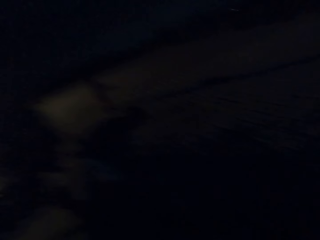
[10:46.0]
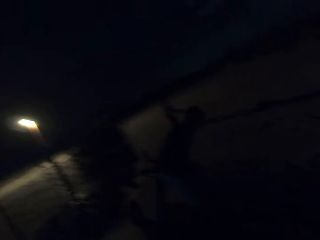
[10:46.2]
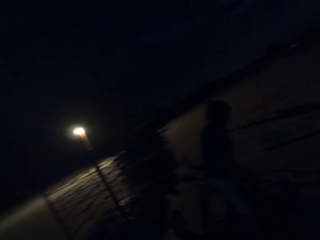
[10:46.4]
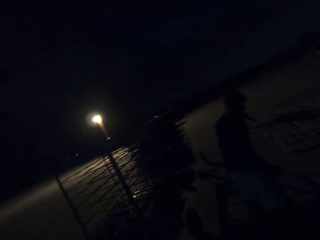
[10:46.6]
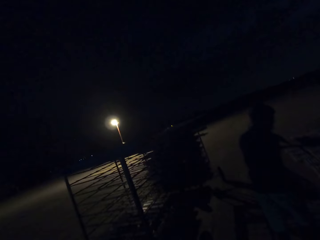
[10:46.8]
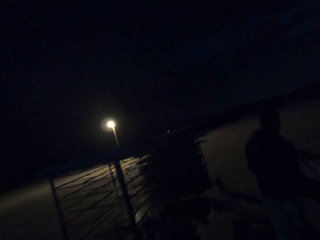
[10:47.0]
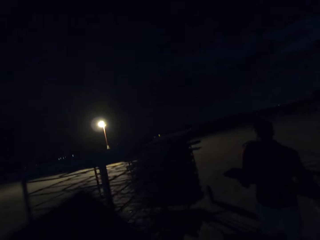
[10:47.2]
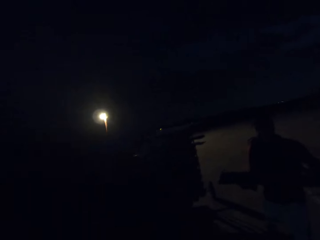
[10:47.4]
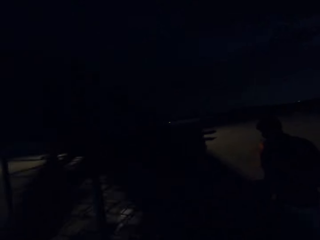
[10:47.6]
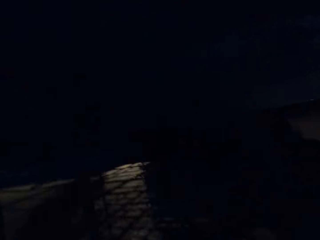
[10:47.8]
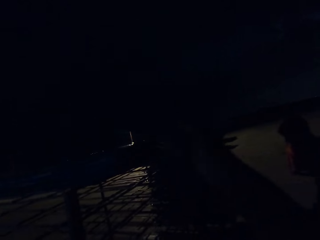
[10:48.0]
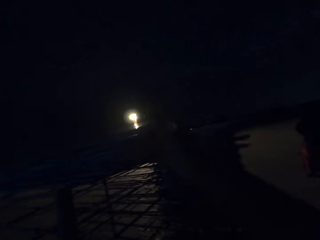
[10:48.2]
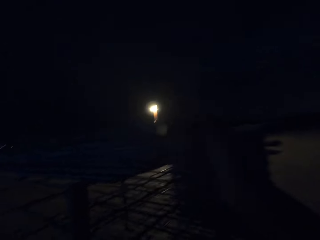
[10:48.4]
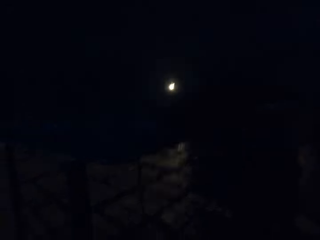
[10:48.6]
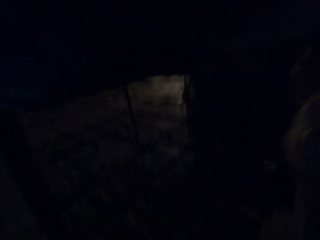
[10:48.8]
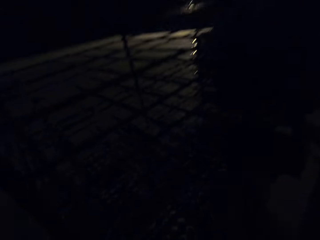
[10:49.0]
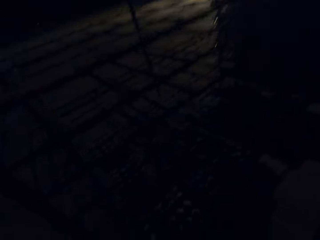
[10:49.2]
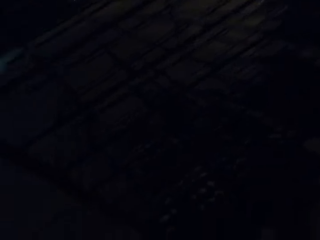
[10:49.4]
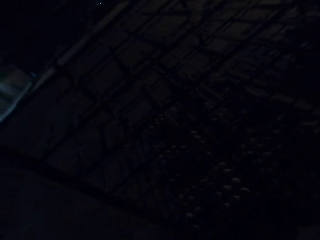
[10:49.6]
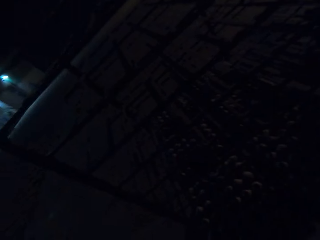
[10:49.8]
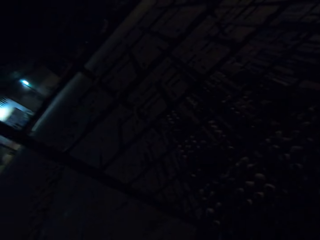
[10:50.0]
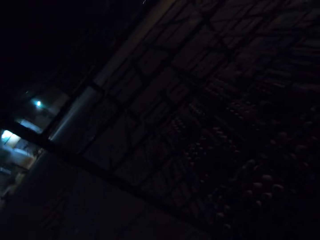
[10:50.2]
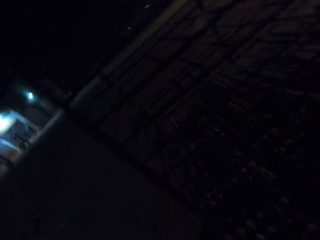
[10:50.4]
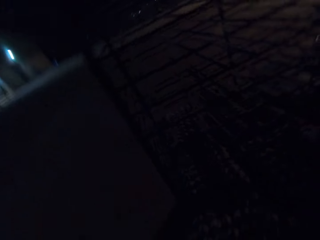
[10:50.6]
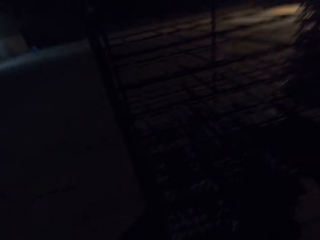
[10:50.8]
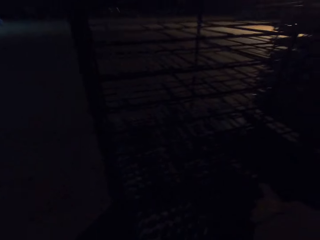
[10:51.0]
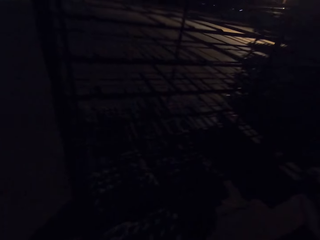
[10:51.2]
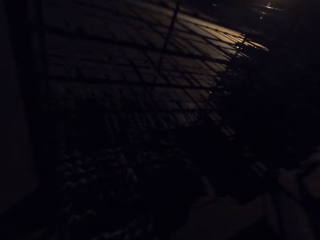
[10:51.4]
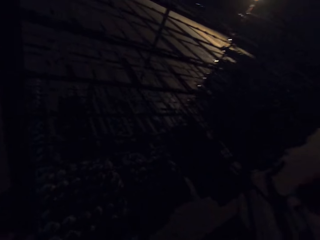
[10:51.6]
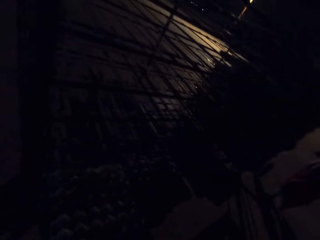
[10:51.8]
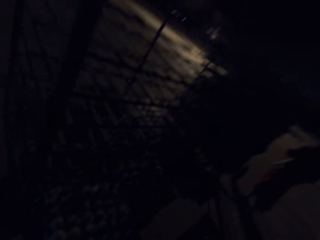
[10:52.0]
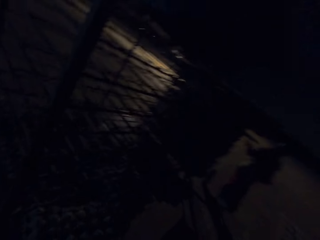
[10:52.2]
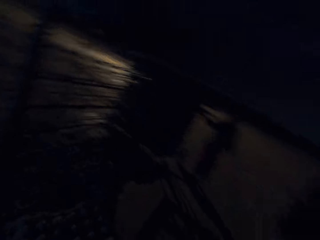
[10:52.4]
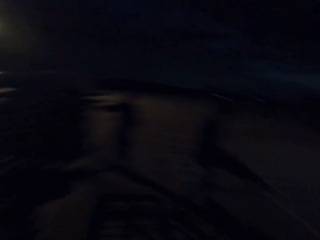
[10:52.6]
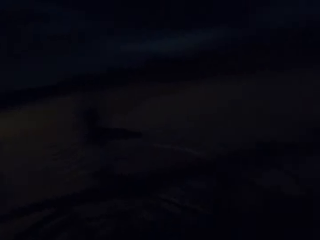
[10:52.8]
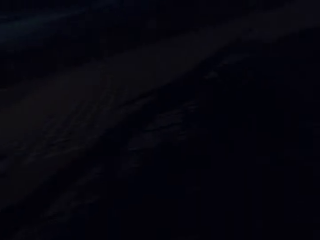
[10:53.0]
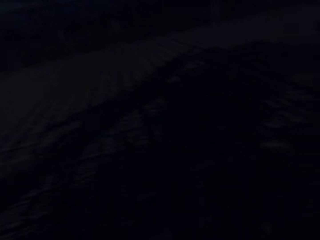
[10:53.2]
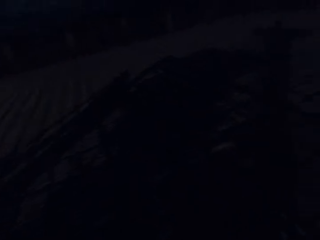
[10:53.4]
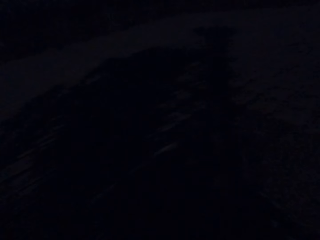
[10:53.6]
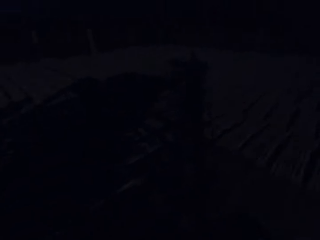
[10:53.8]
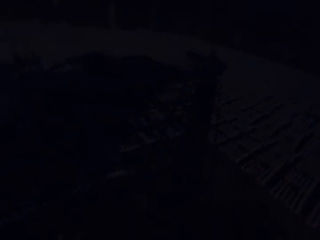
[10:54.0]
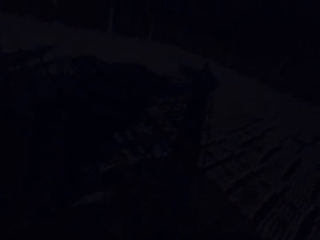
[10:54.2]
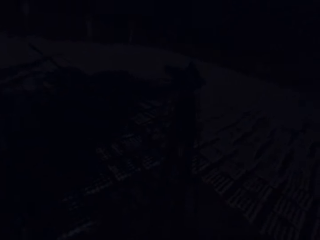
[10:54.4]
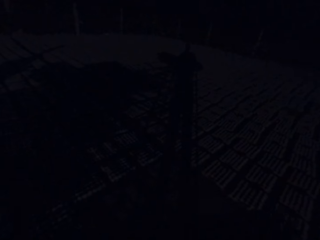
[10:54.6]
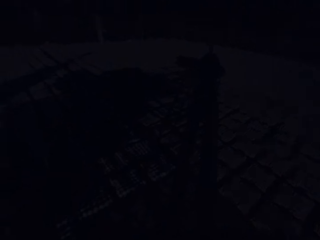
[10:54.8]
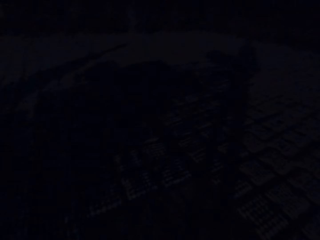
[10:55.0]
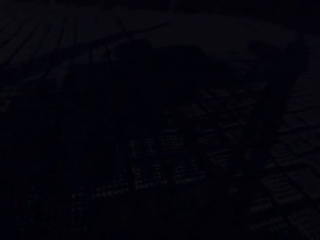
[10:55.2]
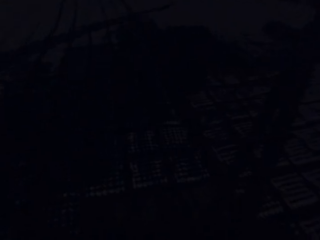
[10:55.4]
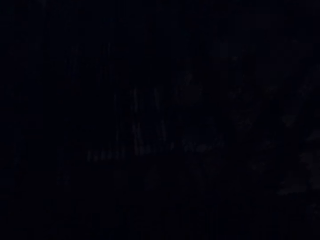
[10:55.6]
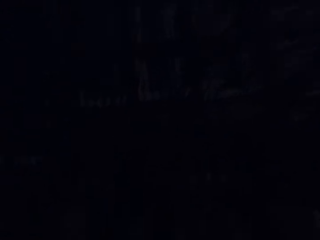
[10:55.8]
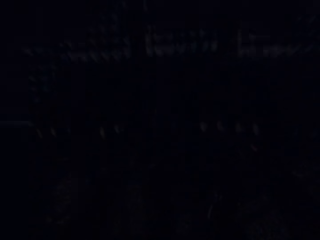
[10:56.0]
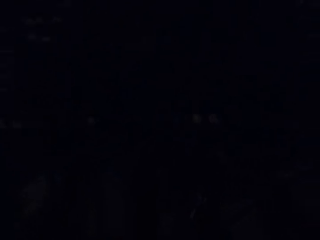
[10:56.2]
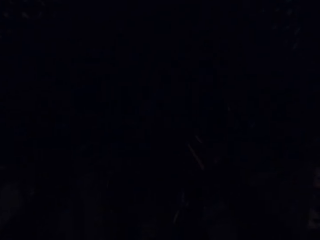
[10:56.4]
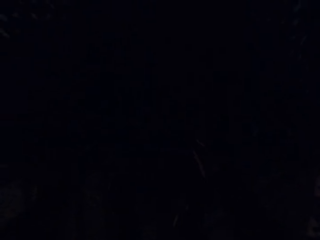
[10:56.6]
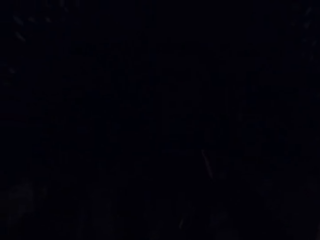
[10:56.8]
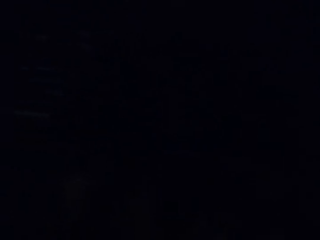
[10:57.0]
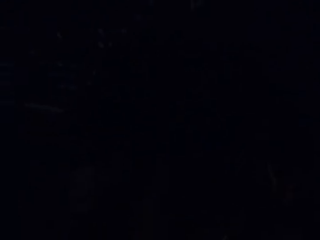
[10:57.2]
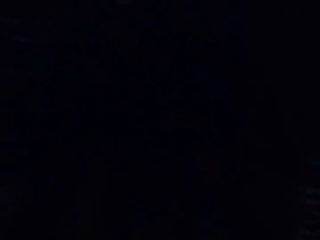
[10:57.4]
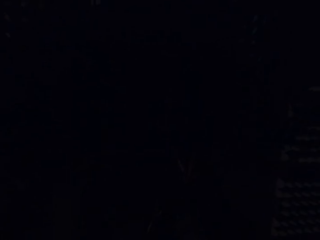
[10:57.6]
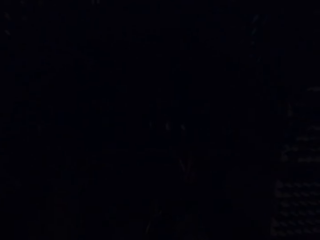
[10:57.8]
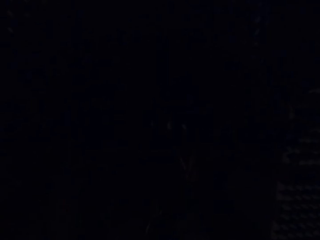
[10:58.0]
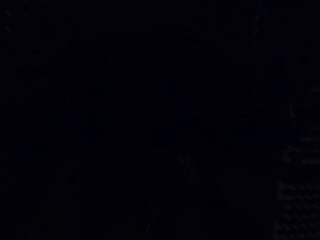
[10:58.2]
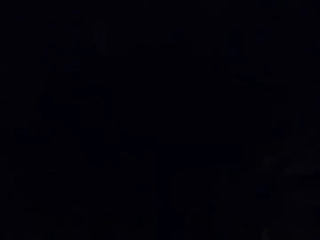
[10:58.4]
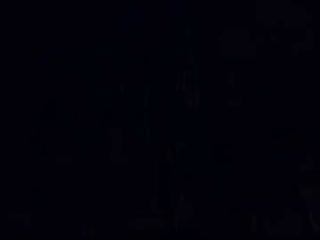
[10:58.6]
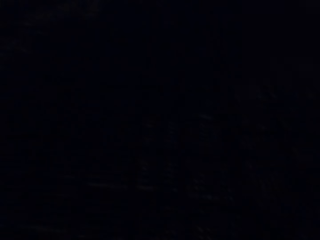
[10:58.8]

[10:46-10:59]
The camera wearer walks around the field. They put the egg tray on the shelf. They pull egg trays on the racks. They pick the egg tray on the shelf. They walk around the field. They drop the egg trays.

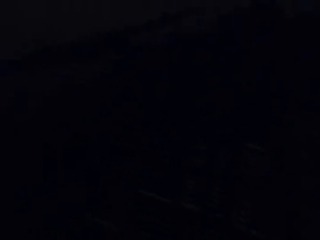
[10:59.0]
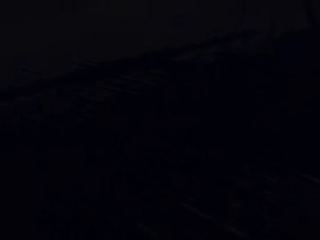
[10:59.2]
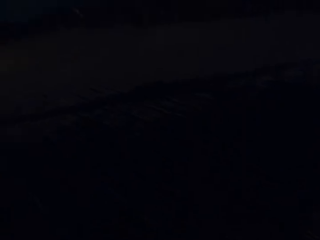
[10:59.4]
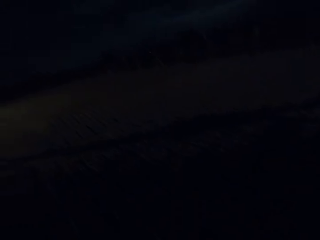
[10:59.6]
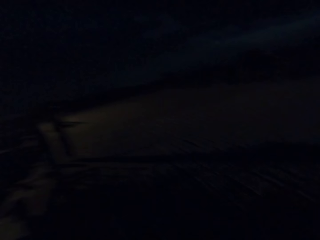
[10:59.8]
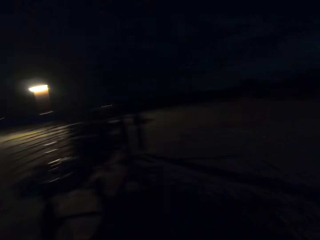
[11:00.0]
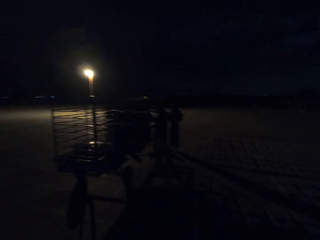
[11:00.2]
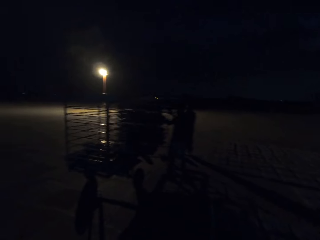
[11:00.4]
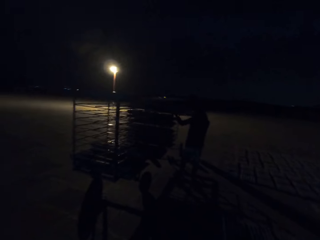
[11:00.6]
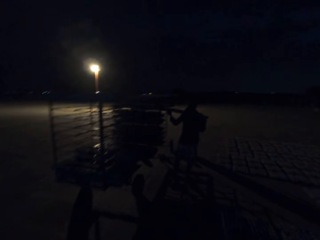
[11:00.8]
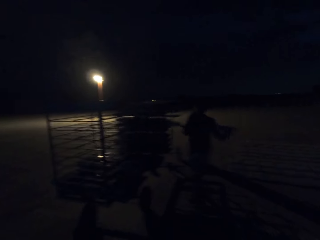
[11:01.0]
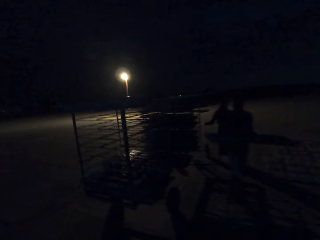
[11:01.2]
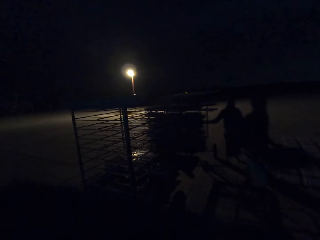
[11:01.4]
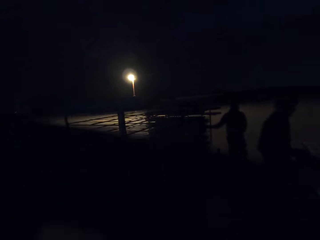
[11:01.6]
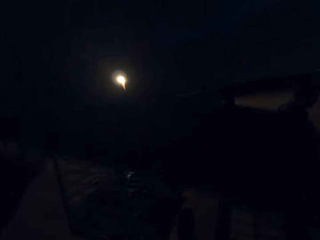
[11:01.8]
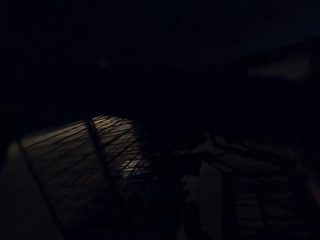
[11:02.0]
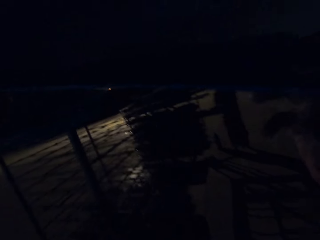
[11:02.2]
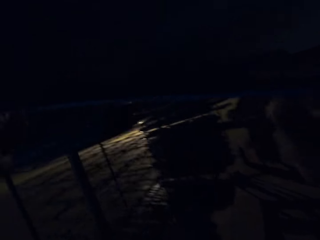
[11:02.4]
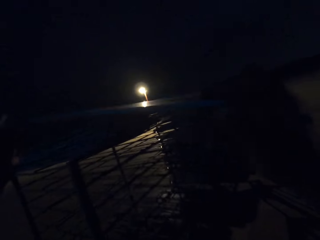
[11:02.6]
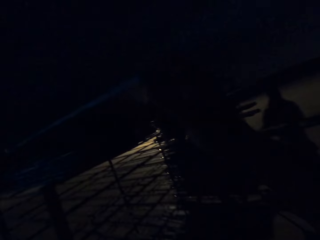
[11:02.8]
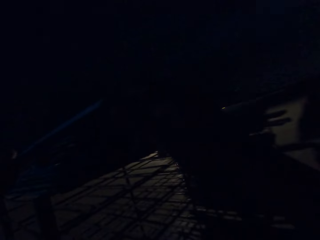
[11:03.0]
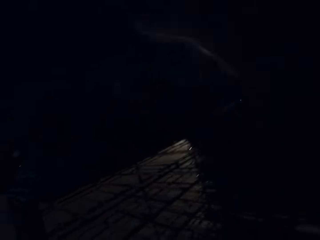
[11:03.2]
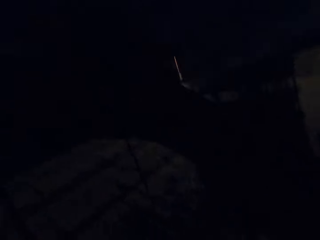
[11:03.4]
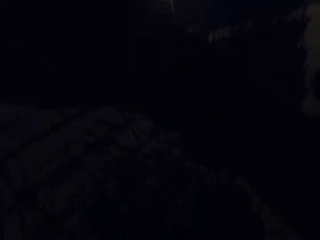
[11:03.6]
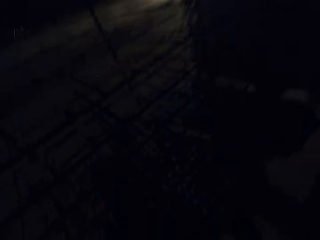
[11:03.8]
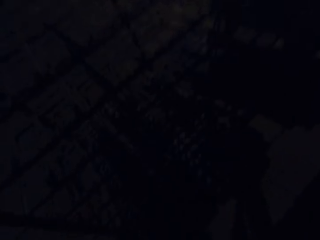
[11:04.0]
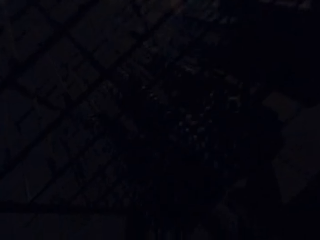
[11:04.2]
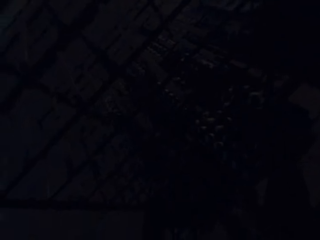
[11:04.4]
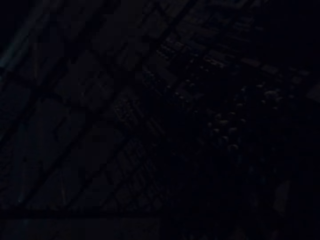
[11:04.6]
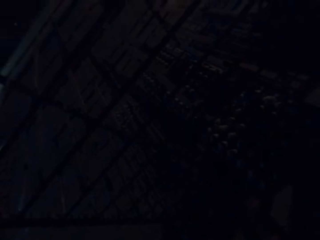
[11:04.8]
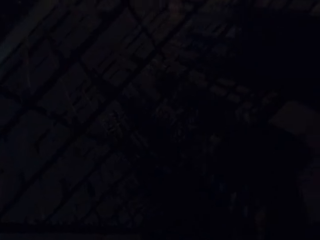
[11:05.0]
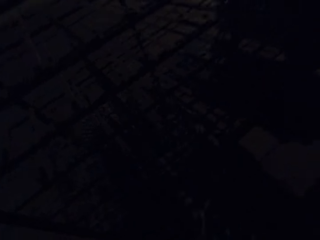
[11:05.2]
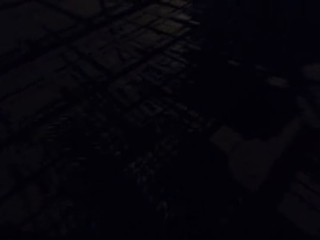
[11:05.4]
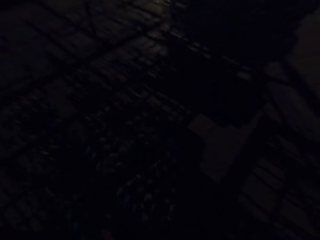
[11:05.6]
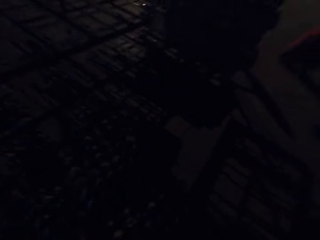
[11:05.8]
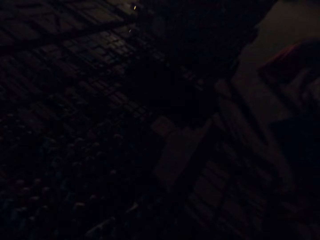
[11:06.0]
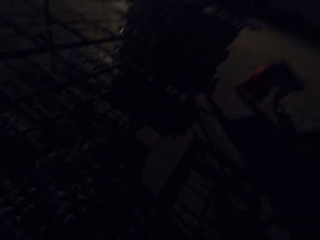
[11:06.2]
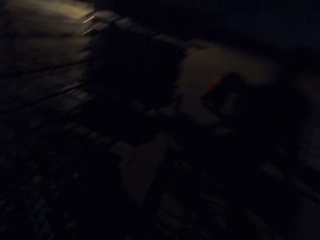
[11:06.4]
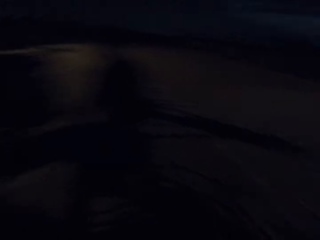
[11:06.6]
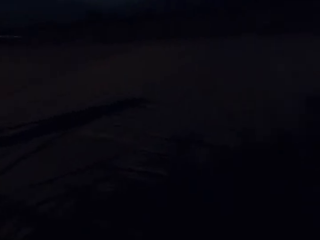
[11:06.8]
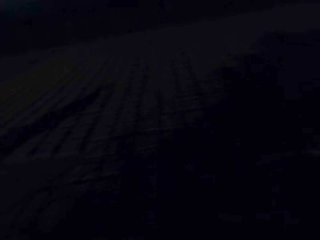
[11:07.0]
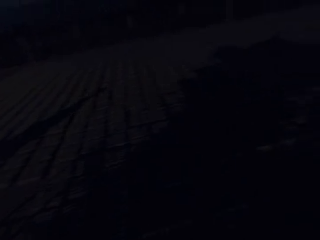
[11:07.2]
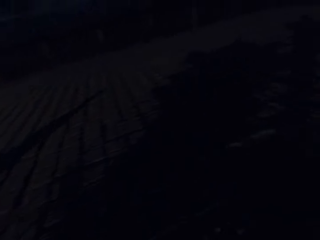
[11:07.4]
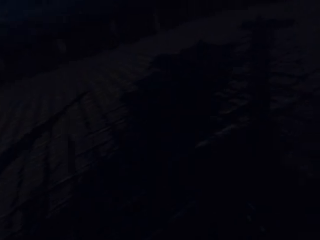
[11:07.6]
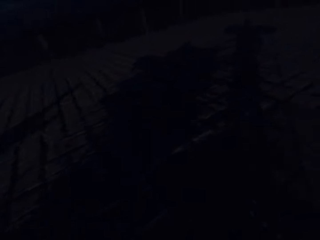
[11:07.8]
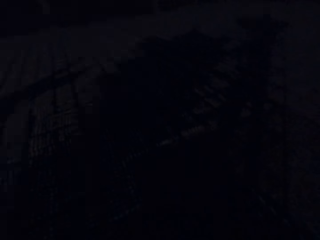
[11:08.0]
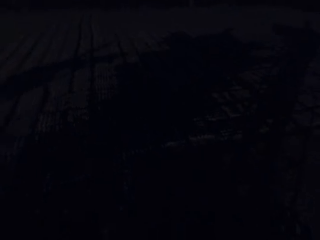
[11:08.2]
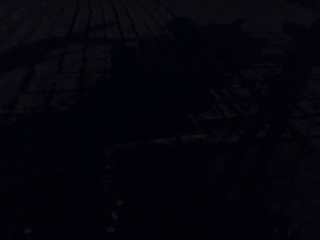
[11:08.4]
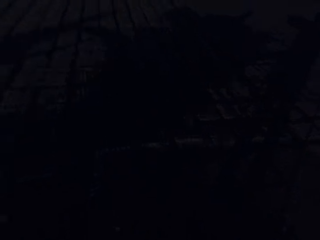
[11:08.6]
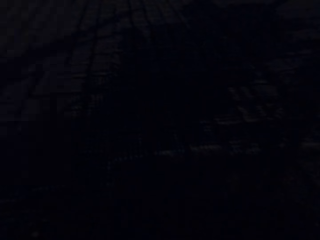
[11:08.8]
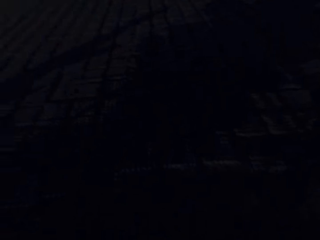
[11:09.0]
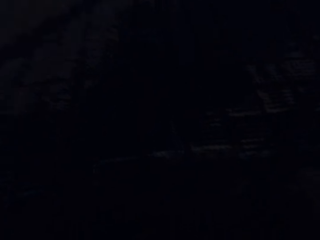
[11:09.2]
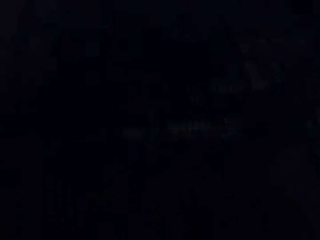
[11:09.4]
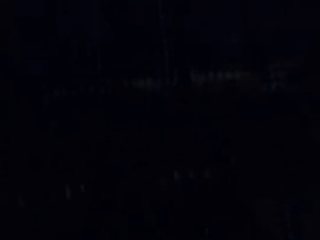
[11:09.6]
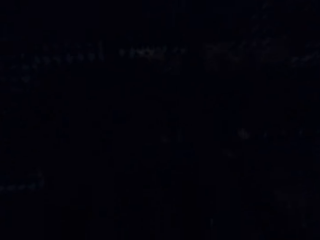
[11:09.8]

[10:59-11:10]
The camera wearer walks around the compound or field. They put the egg tray on the shelf. They pull egg trays on the racks. They pick up the egg tray on the shelf. They walk around the field.
